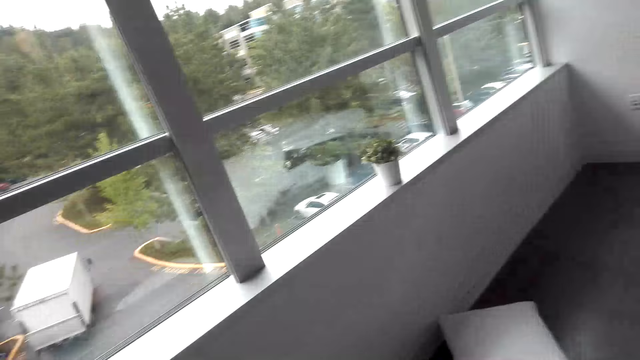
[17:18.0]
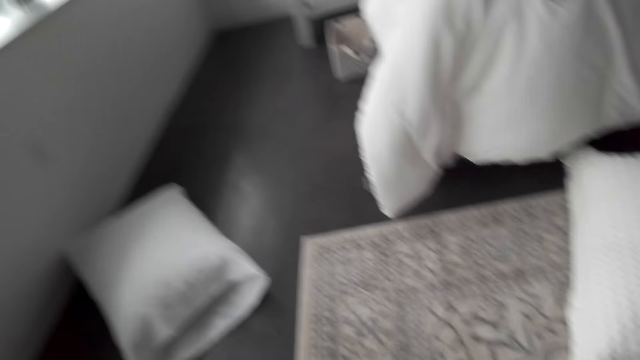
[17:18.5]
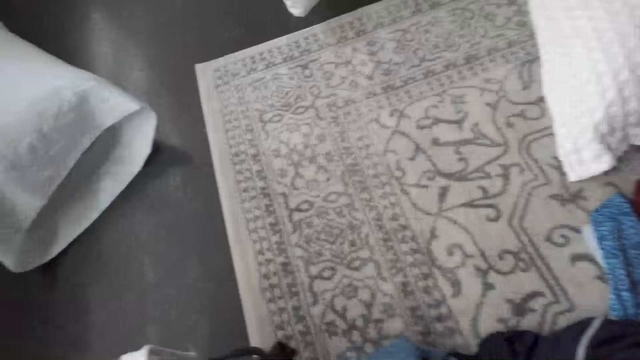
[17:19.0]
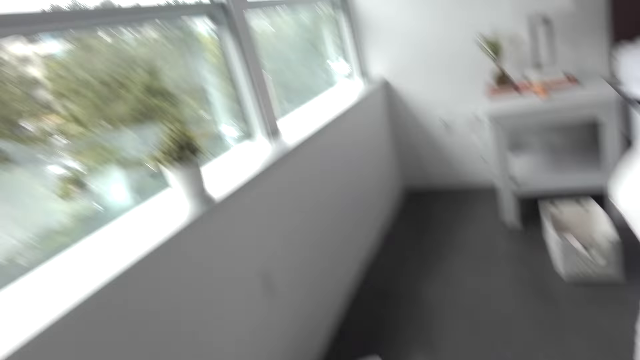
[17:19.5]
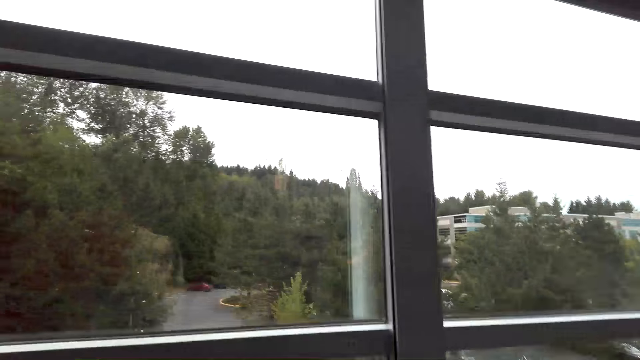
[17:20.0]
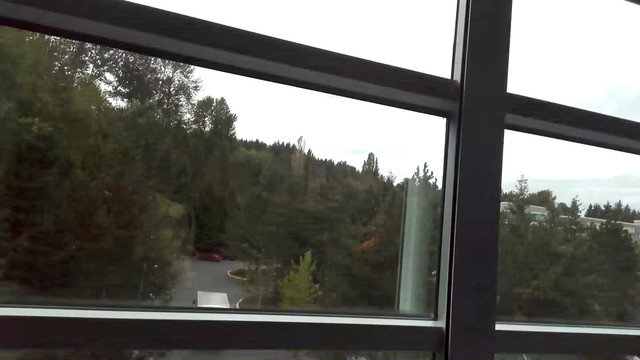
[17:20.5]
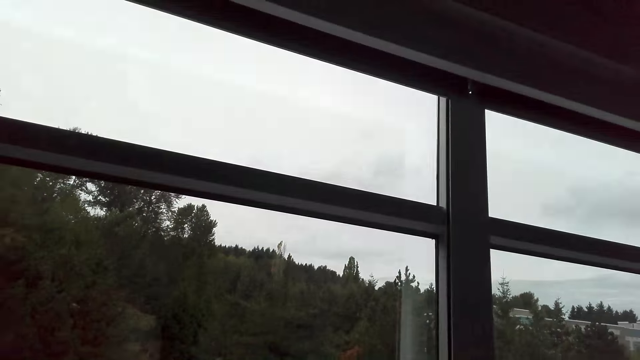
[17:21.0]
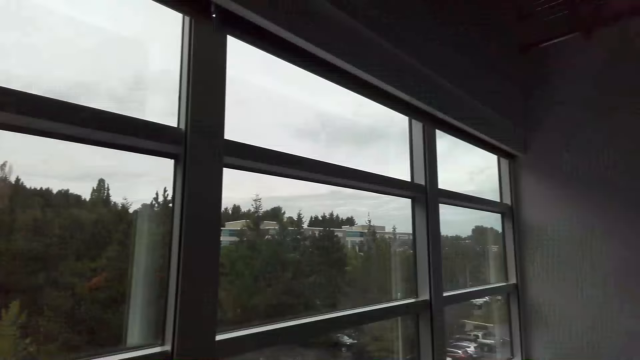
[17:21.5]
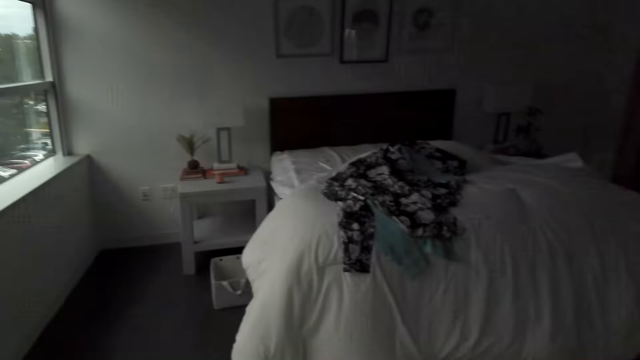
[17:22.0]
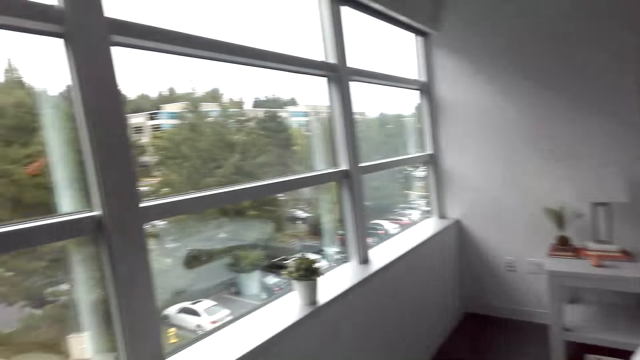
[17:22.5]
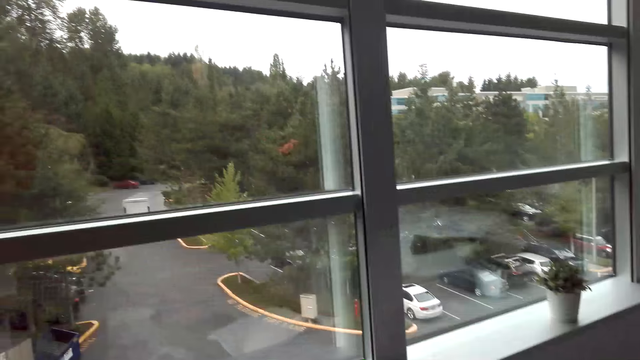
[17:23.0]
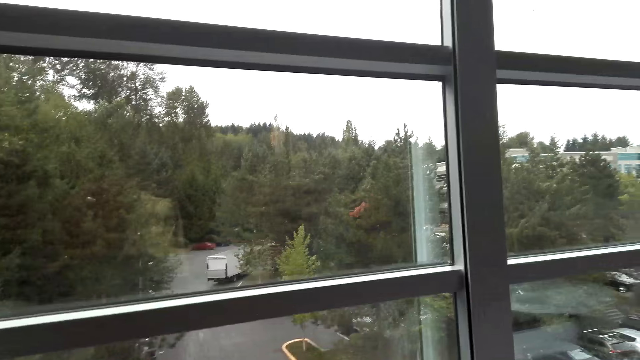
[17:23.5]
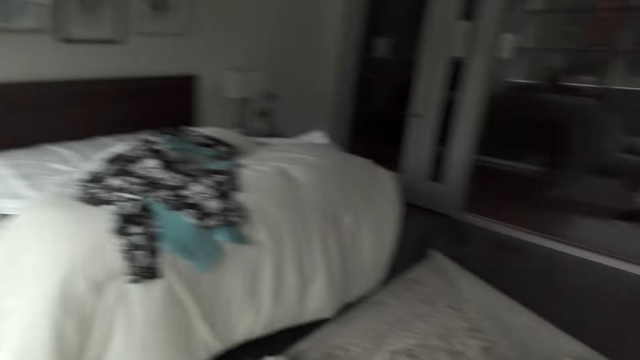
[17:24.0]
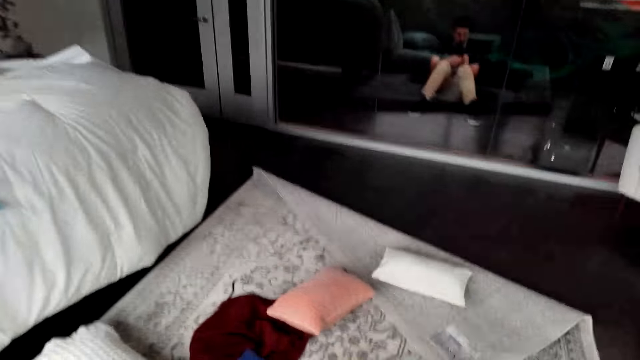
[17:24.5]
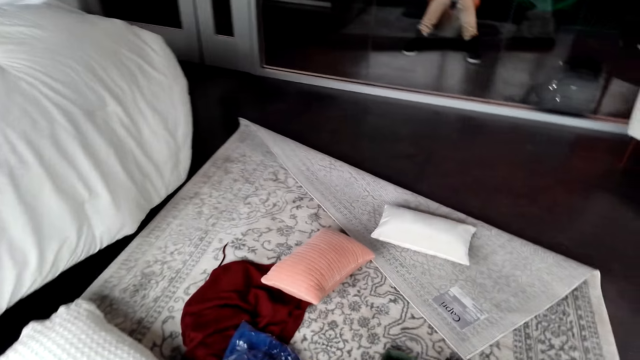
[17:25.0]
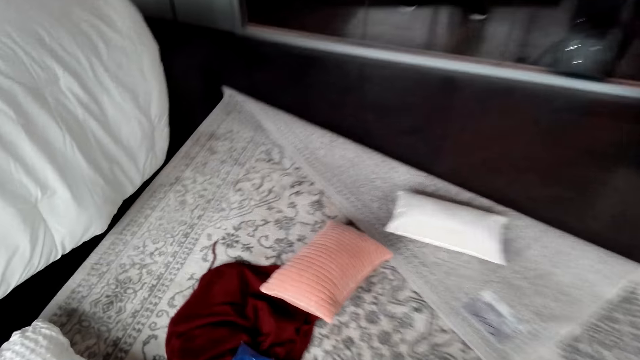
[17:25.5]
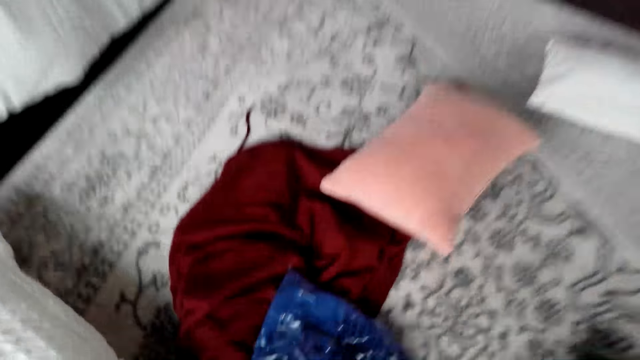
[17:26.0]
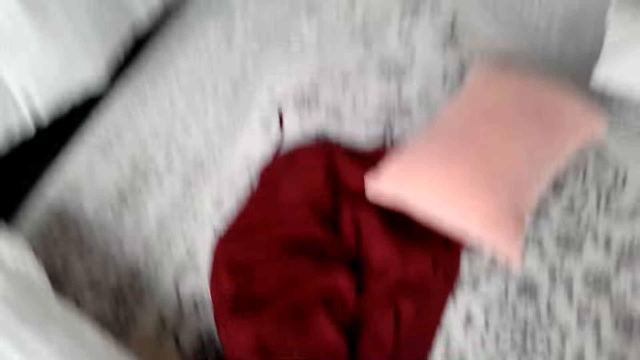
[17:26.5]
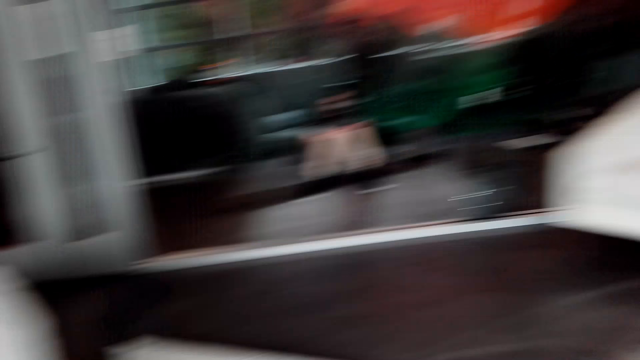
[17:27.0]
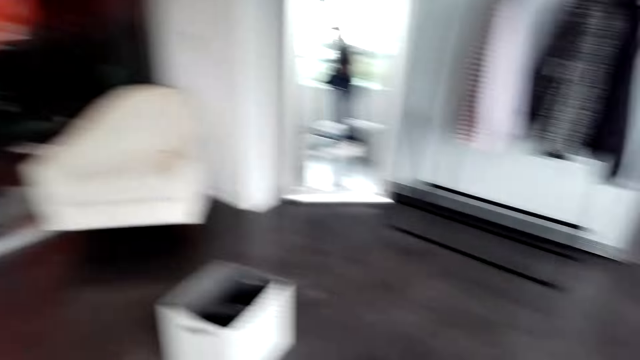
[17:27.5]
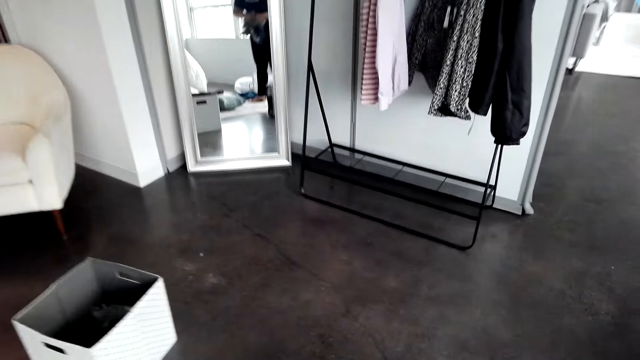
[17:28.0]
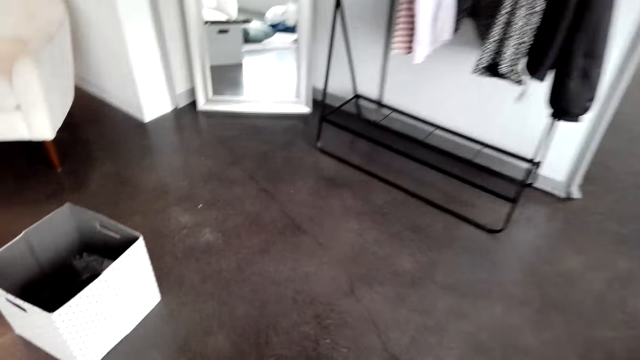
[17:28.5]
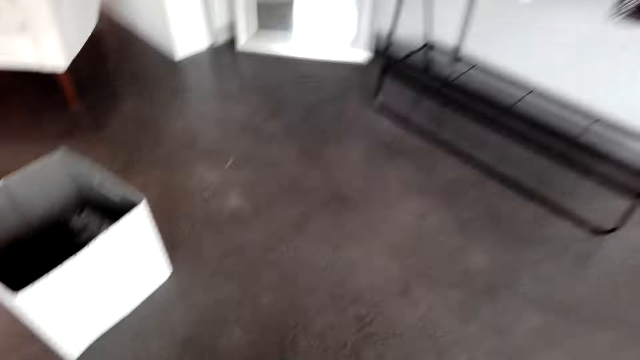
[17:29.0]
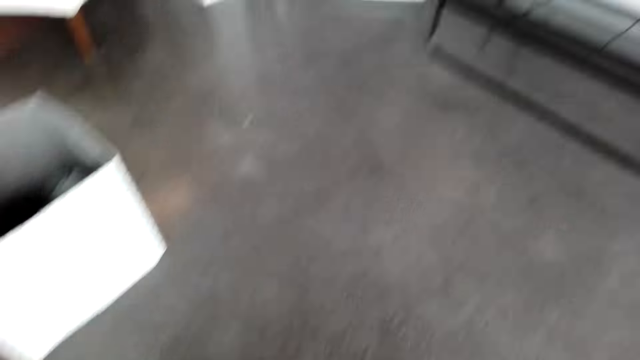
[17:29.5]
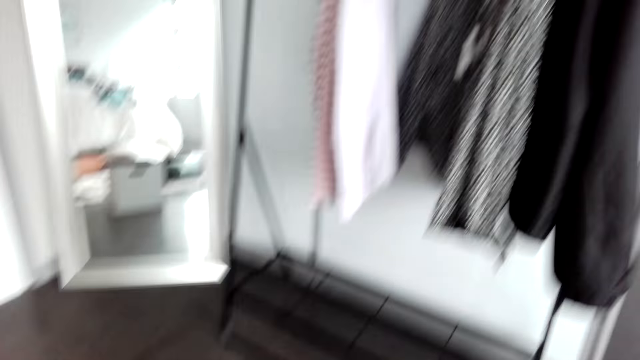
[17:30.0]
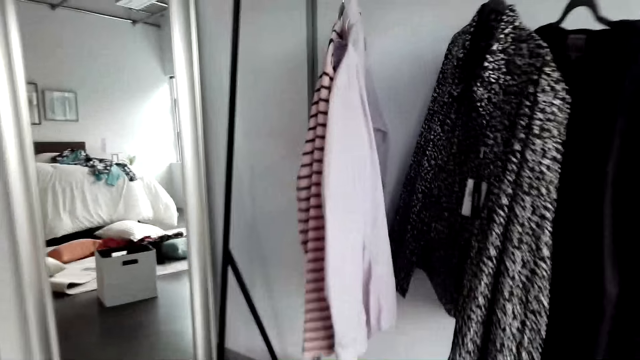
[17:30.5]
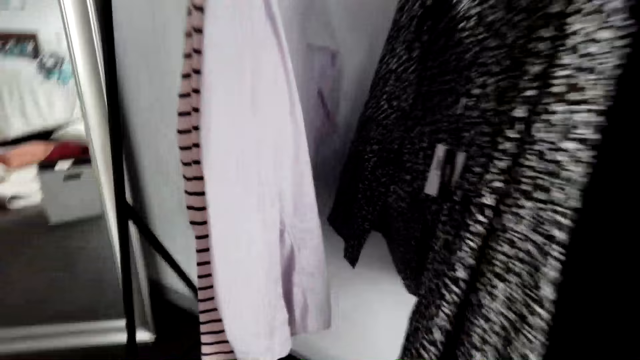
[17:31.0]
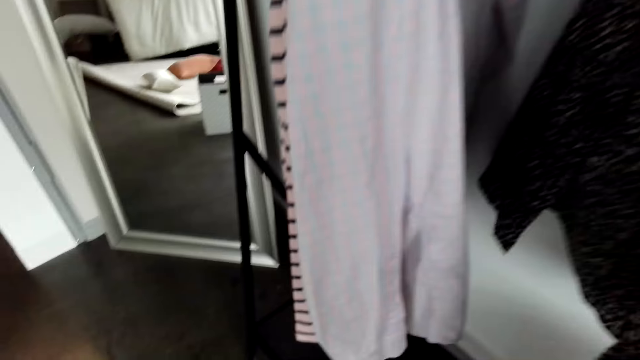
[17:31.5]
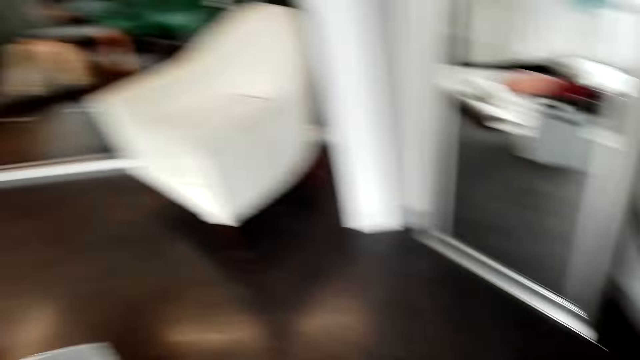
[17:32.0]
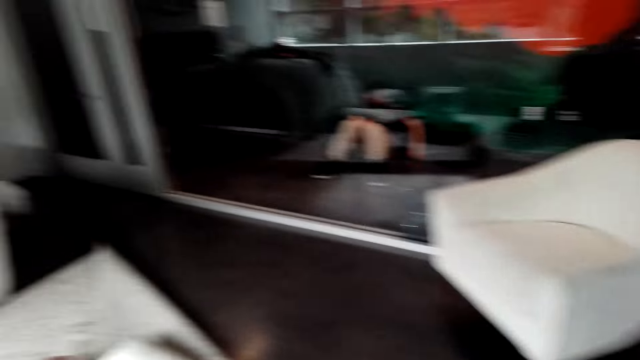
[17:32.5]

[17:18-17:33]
The camera wearer picks something from the floor. They walk in the room.

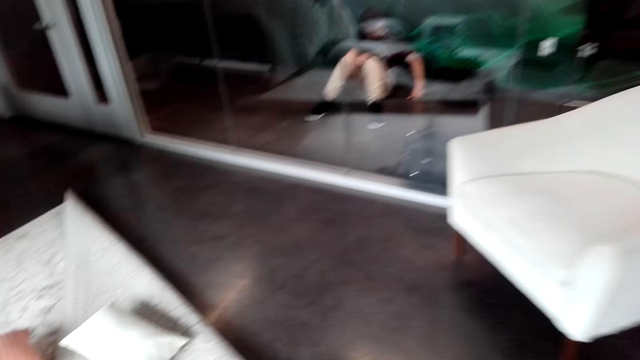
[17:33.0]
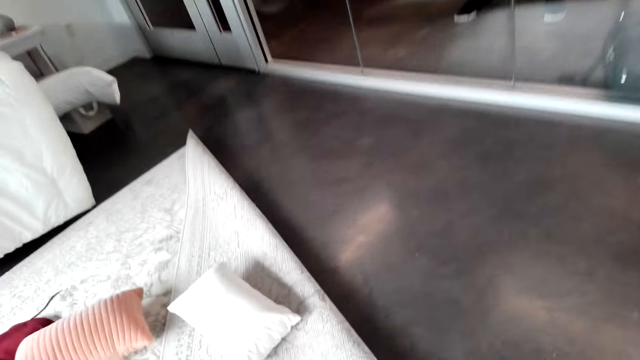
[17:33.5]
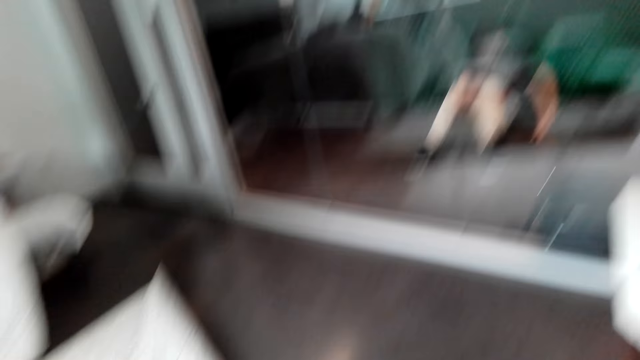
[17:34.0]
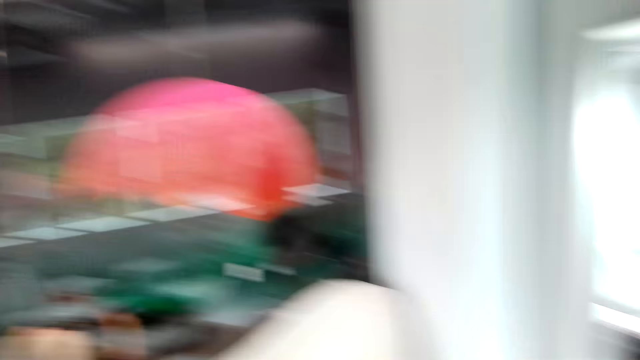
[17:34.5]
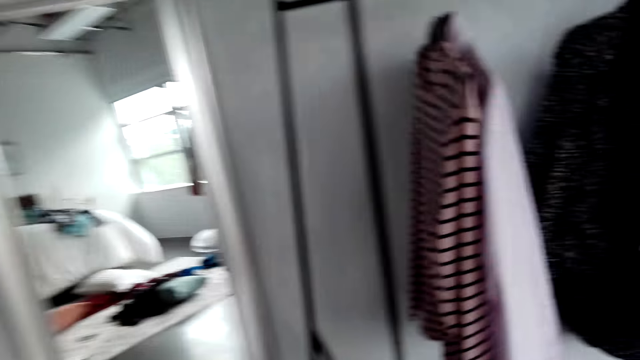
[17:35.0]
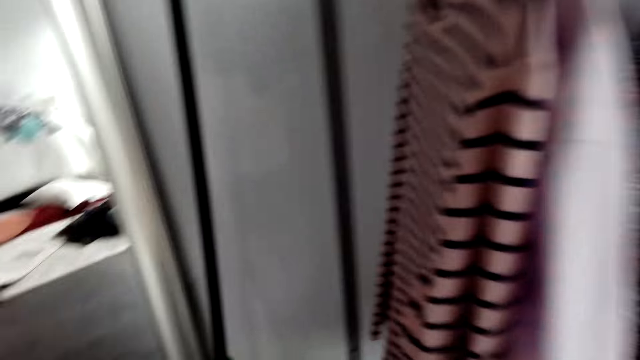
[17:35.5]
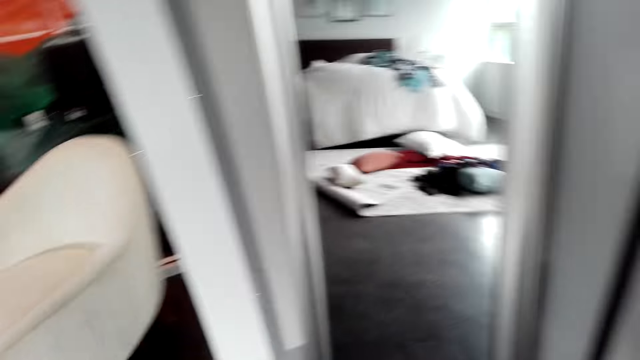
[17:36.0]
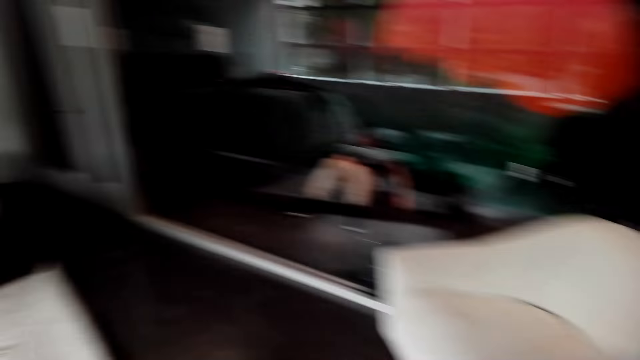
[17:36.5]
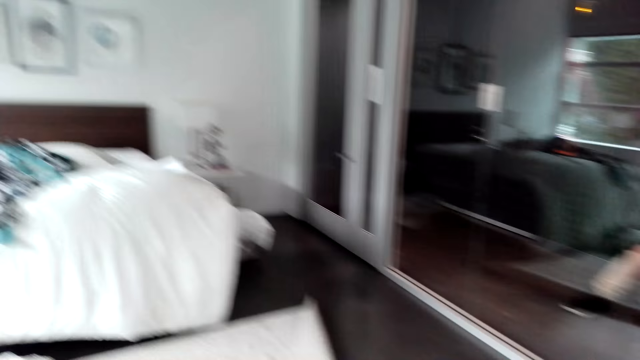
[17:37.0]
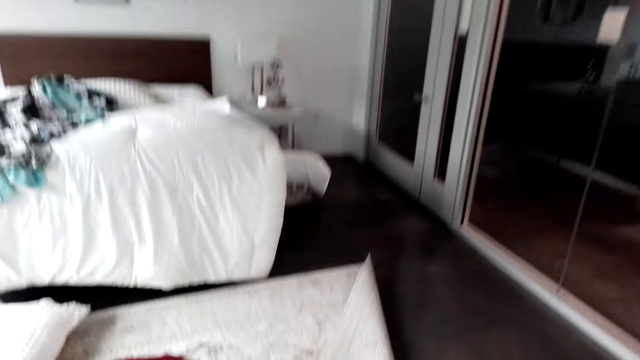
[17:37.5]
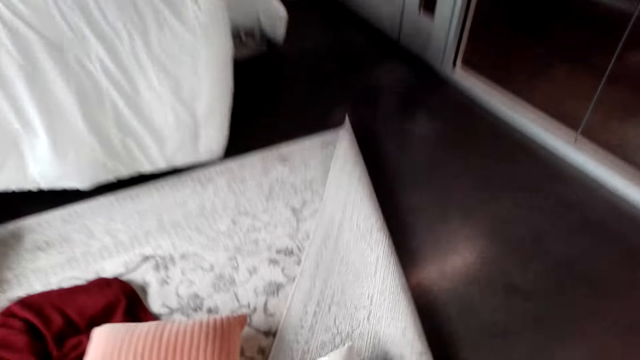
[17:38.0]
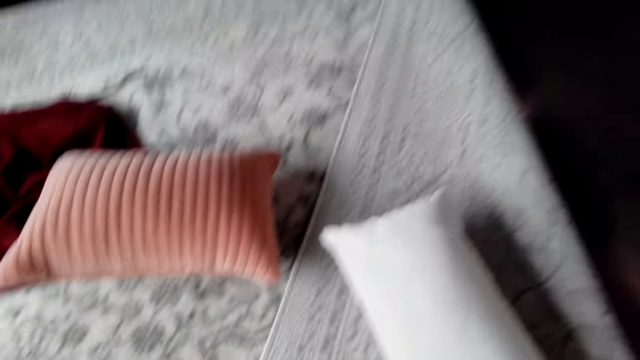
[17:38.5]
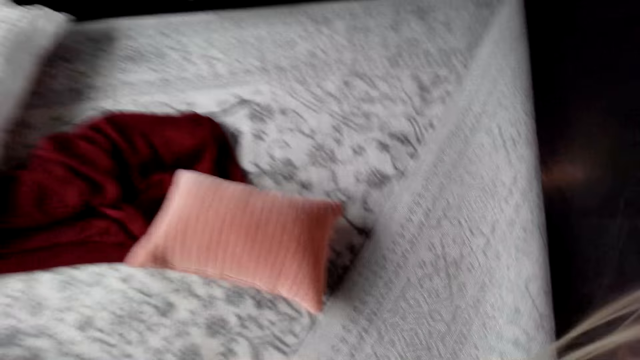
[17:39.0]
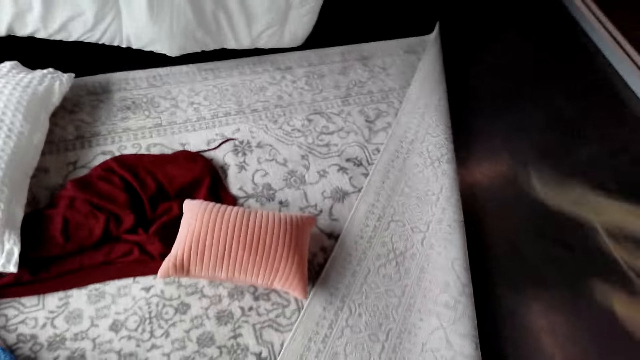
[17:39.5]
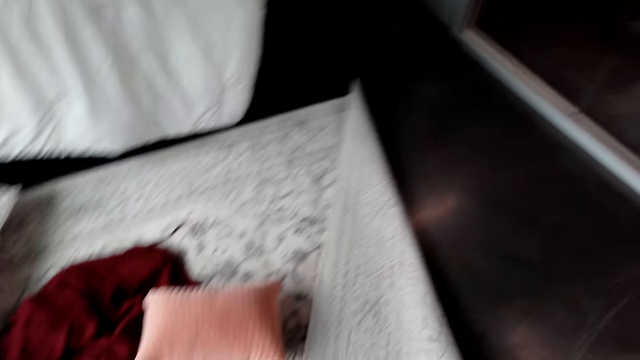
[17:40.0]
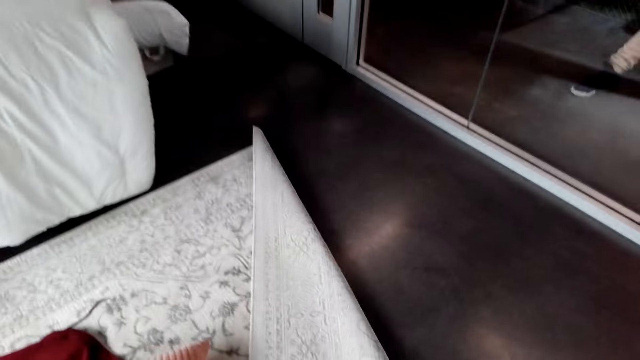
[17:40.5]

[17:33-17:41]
The camera wearer picks a throw pillow. They straighten the carpet.
